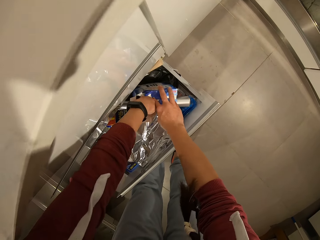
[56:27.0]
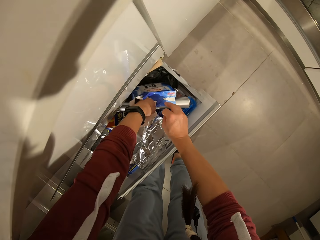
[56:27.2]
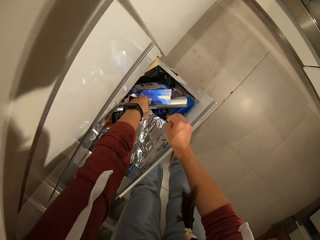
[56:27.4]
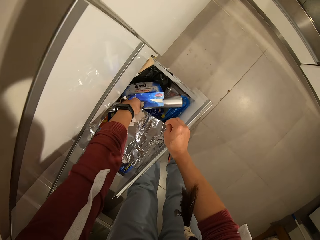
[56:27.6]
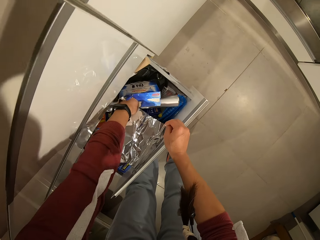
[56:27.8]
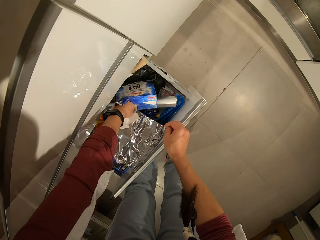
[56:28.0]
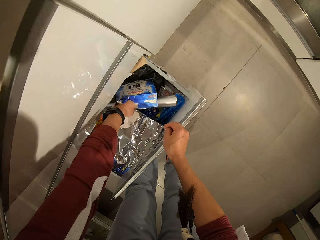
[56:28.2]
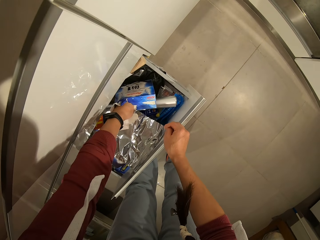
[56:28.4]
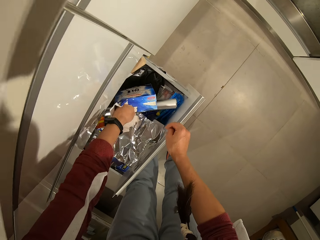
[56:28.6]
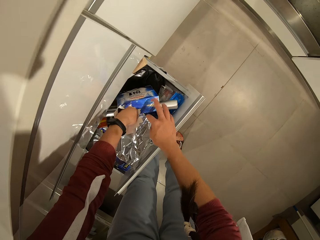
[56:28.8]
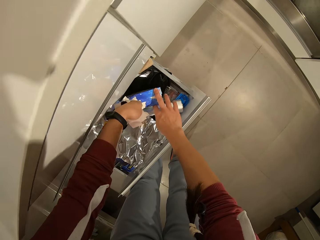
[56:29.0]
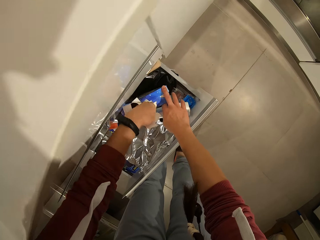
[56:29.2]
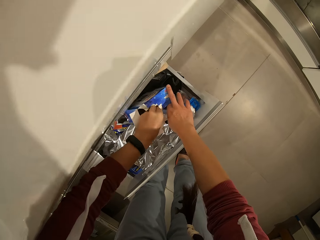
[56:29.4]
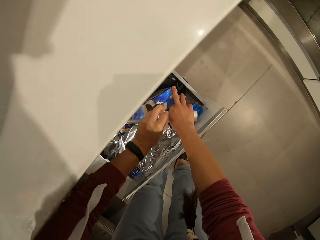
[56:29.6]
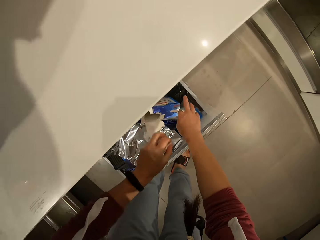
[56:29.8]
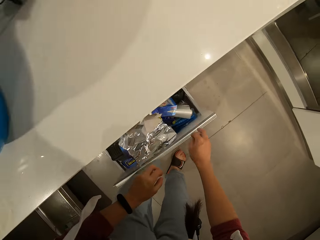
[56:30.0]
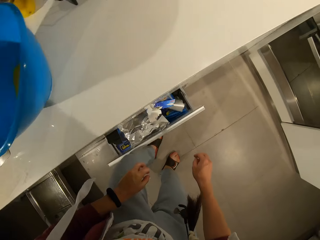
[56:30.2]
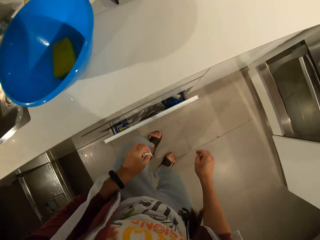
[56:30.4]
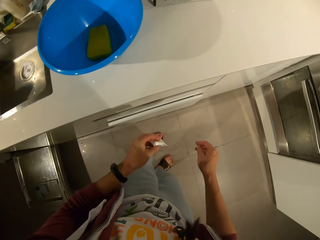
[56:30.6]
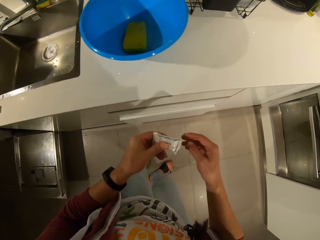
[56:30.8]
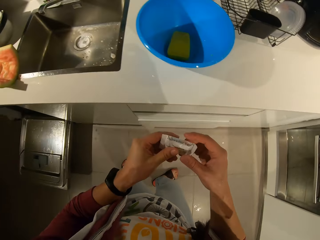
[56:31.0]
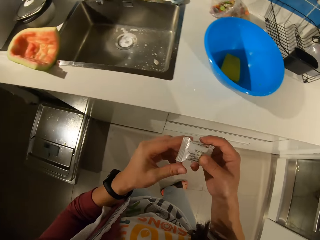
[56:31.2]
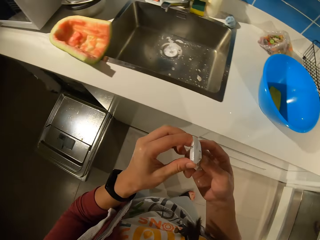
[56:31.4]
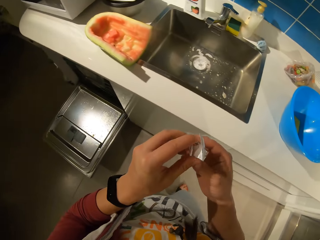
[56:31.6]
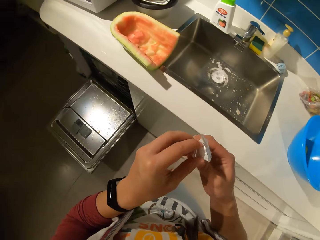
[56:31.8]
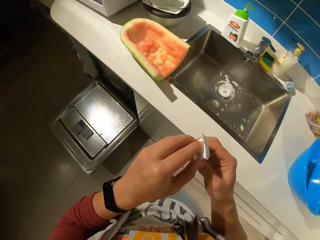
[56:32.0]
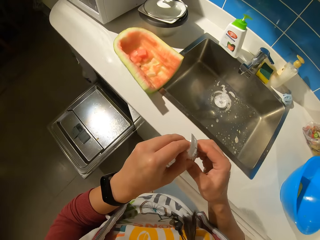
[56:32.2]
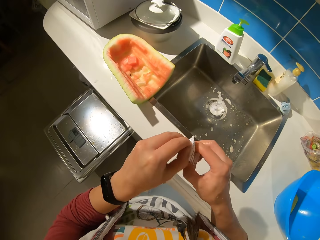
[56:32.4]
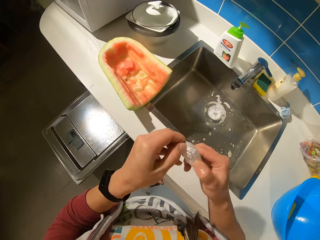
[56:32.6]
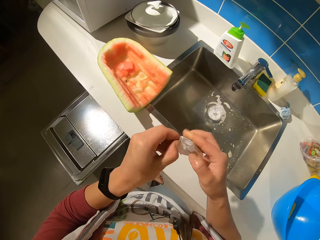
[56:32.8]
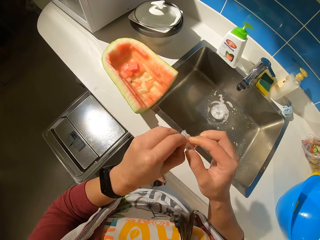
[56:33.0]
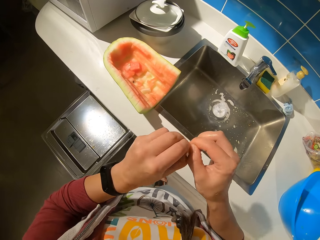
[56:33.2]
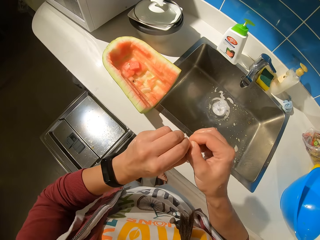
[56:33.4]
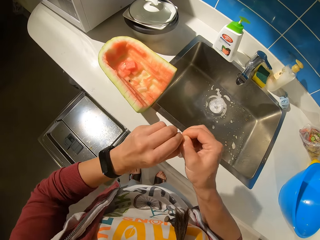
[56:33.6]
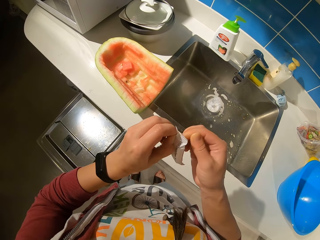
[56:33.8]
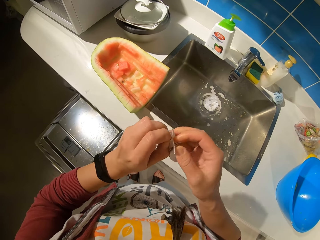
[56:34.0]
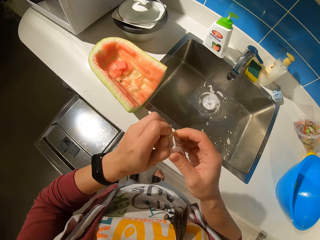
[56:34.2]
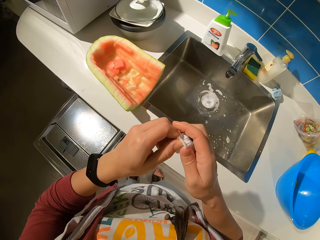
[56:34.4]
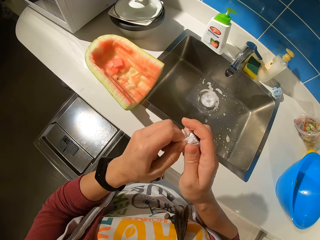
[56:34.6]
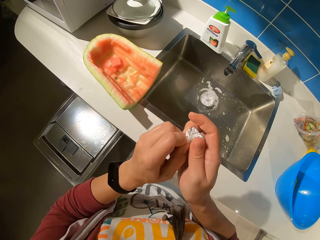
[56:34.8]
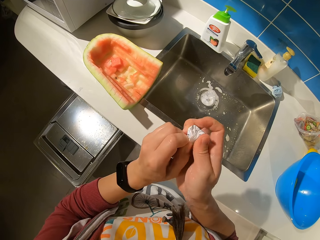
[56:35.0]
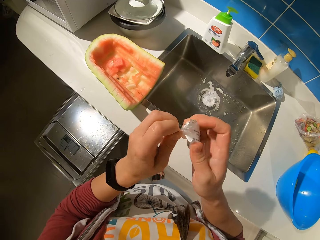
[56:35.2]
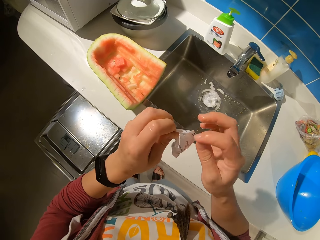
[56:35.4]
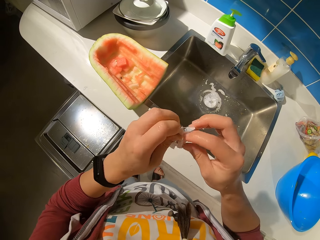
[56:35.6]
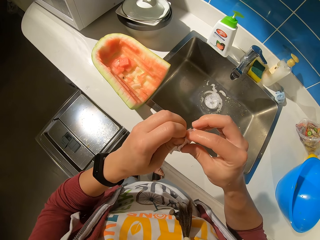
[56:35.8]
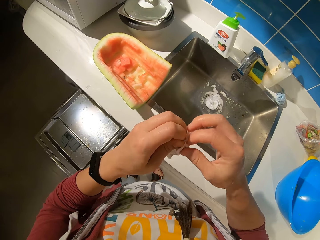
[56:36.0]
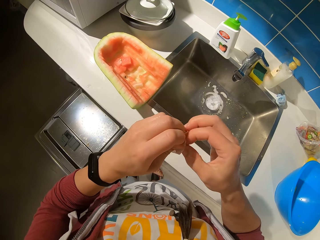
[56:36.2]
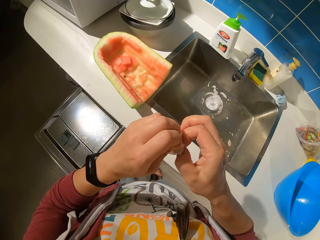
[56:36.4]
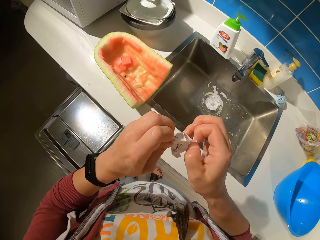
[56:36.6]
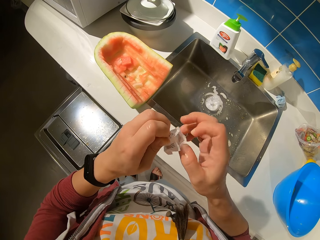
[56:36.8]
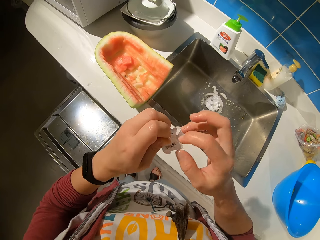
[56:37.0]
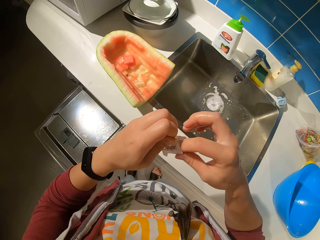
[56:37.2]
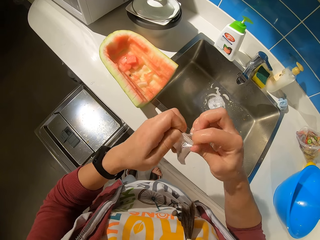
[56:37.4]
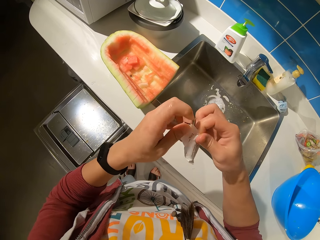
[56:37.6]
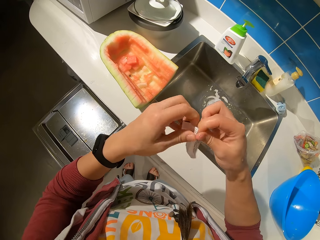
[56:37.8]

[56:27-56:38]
The camera wearer inserts her hand in the box. She lets go of the box. She pulls on the packet inside the box. She picks out soap from a pack in the drawer. She holds the box with her hand. She removes her hand from inside the box. She lets go of the box. She closes the drawer. She holds the packet with both her hands. She pulls on the packet with her hands. She opens the soap with her hands.

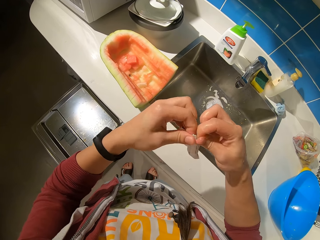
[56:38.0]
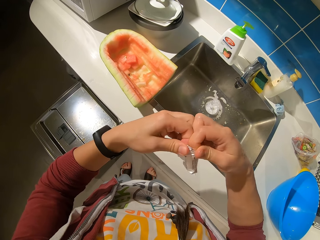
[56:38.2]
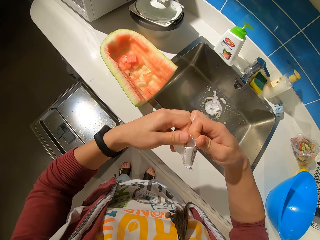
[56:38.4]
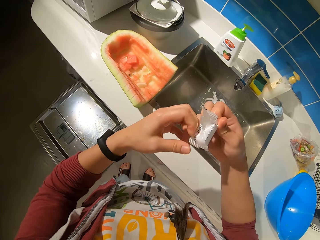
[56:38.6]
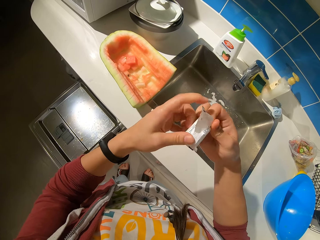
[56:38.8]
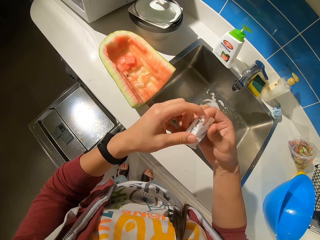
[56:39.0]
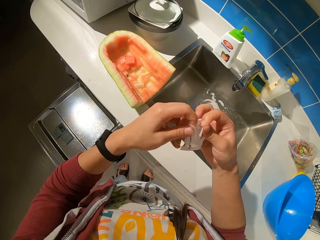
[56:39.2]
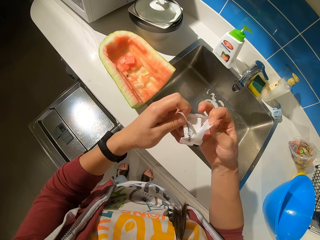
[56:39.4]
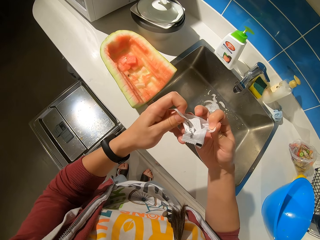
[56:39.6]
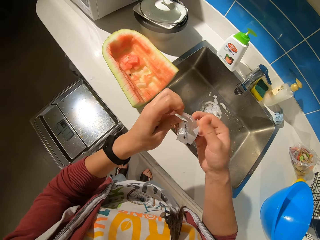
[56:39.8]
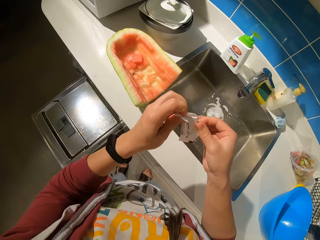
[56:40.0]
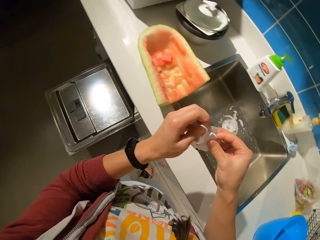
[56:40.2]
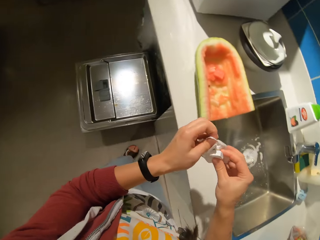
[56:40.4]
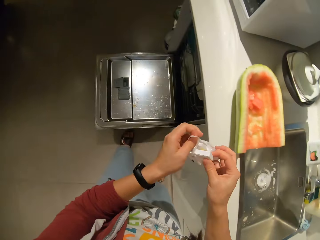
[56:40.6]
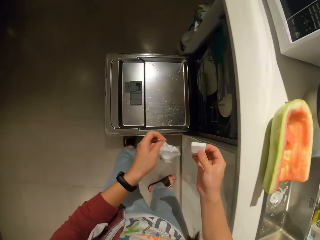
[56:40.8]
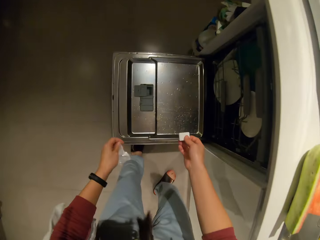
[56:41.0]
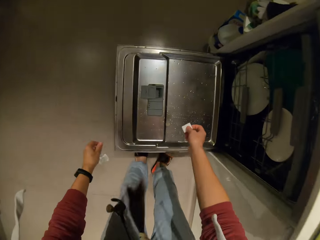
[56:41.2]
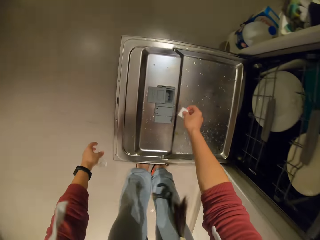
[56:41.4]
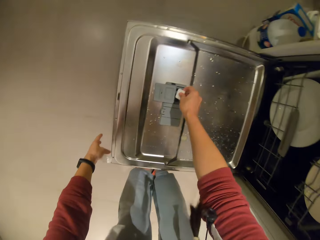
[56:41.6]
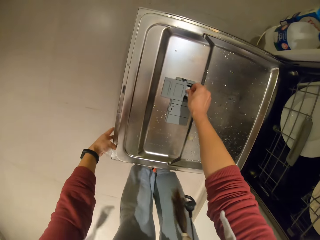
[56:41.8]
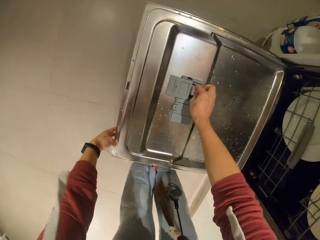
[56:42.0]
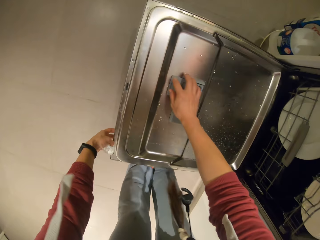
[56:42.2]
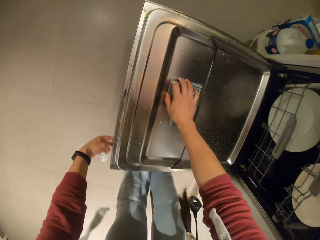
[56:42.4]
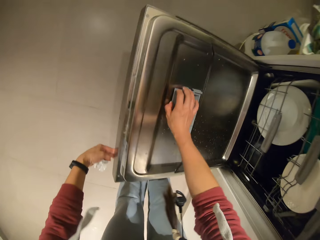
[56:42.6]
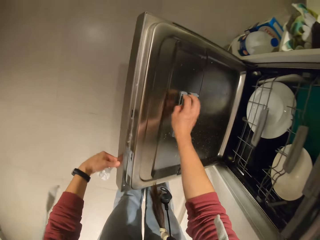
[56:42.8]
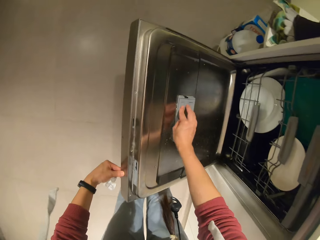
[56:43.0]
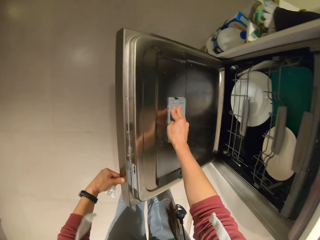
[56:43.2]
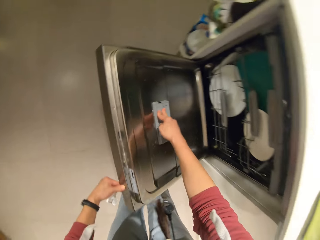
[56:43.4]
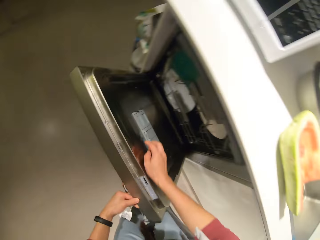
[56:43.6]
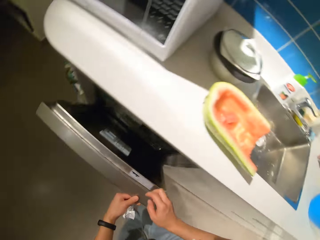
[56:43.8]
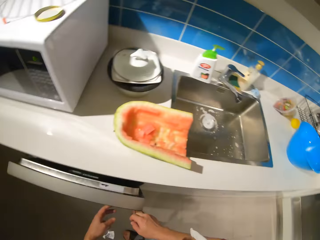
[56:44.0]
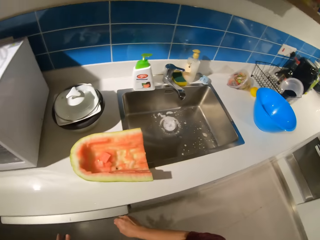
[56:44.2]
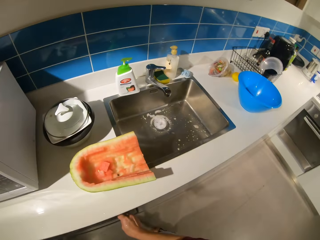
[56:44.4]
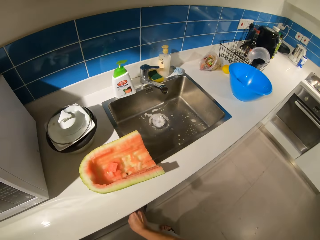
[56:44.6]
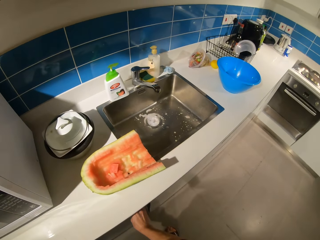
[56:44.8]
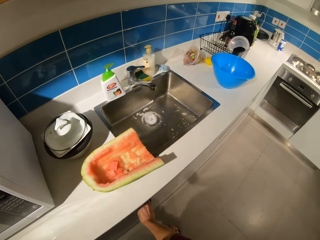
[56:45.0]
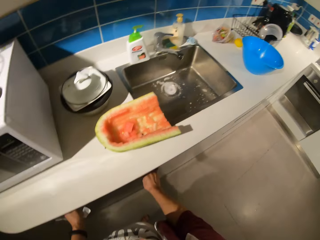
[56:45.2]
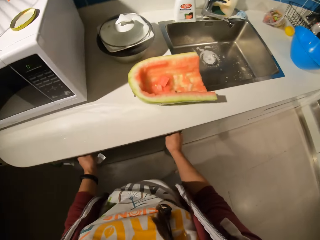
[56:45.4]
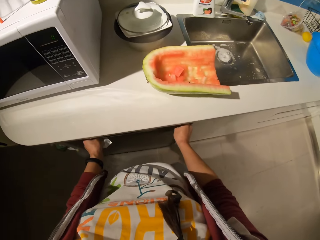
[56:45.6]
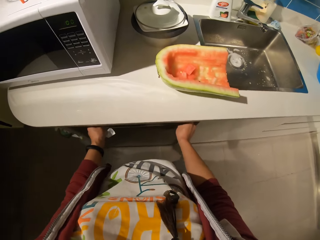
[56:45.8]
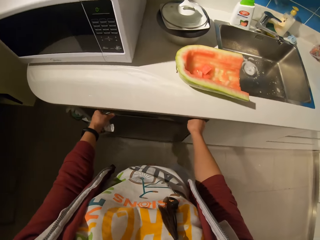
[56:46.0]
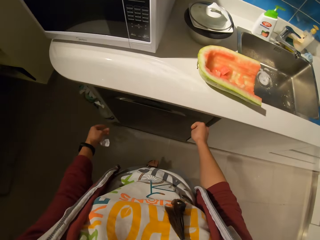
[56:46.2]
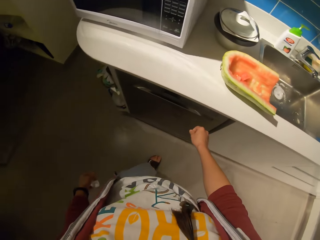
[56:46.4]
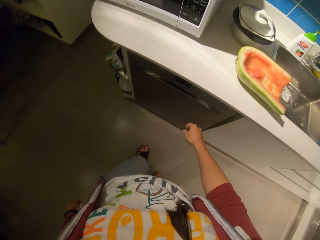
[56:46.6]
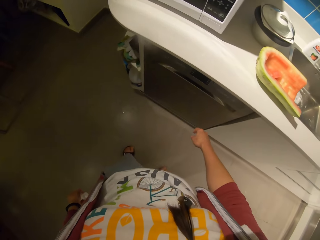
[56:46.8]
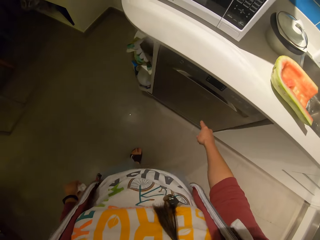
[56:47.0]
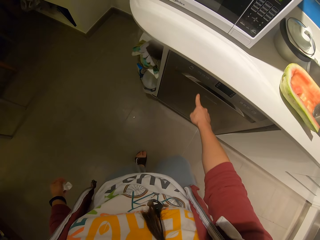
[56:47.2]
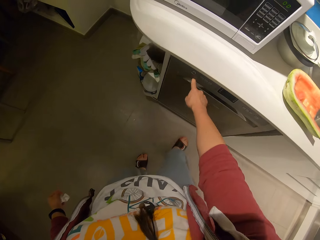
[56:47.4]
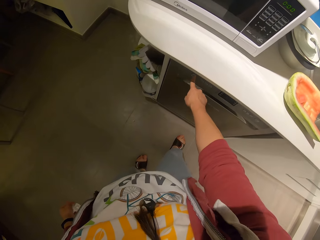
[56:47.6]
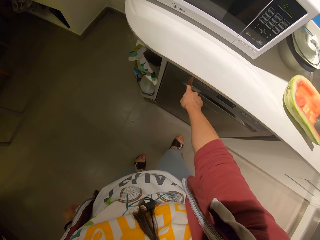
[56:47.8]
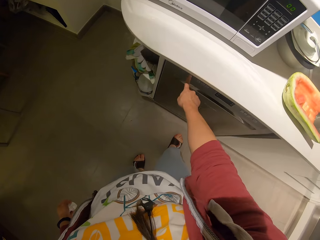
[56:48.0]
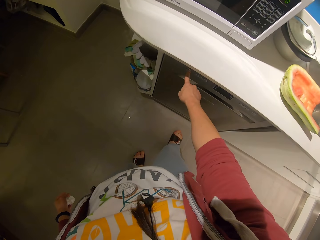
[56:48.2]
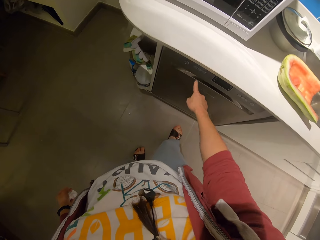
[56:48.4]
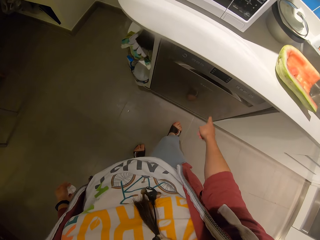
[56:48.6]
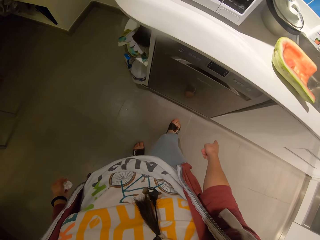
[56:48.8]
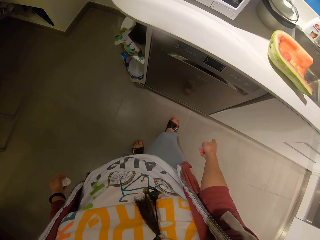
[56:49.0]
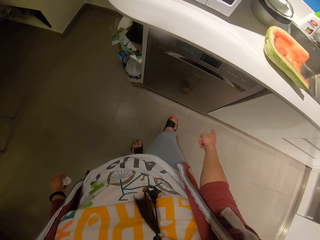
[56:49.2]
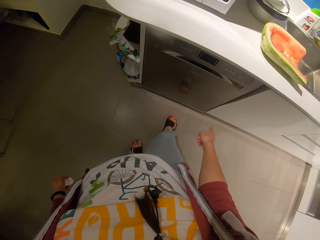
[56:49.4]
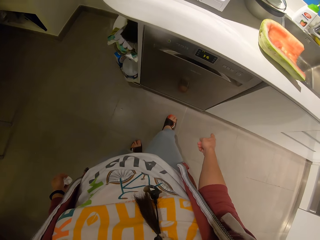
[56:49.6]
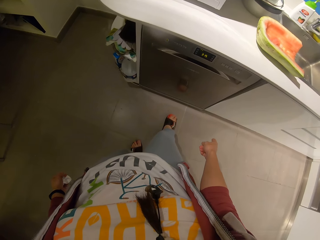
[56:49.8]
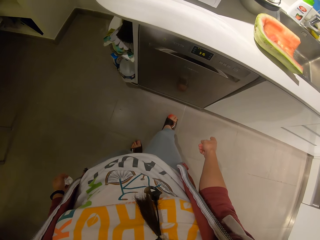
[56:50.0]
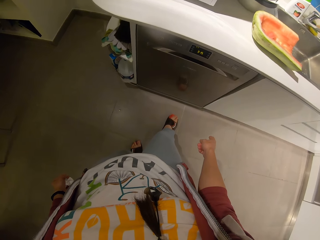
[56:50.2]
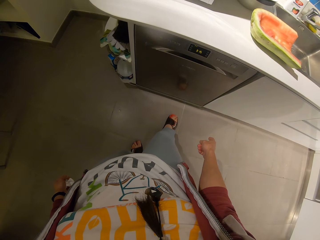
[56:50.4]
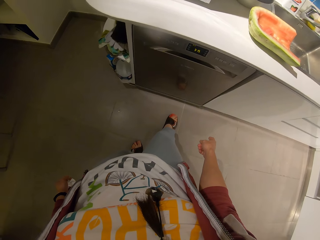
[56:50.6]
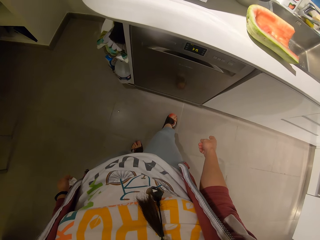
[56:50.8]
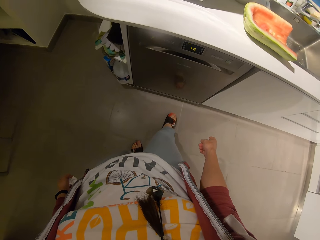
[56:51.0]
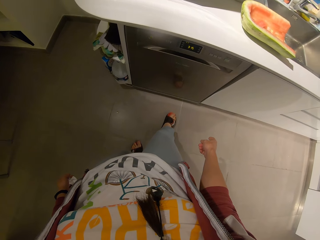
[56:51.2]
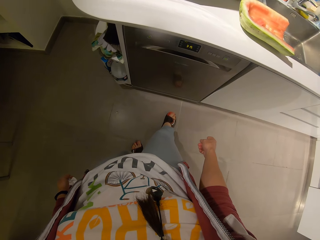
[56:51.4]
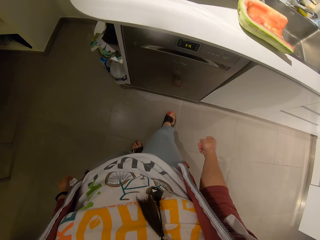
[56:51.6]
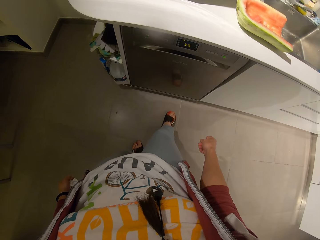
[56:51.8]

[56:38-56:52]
The camera wearer pulls on the soap with her hand. She moves her hand towards the dishwasher. She places the soap in the detergent dispenser. She lifts up the part of the dishwasher. She closes the detergent dispenser. She closes the dishwasher. She lets go of the dishwasher. She moves her hand forwards. She turns on the dishwasher. She lets go of the dishwasher. She stares at the dishwasher.
